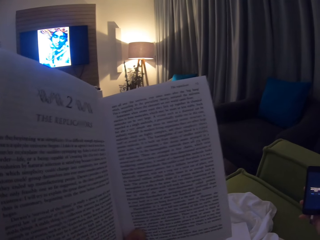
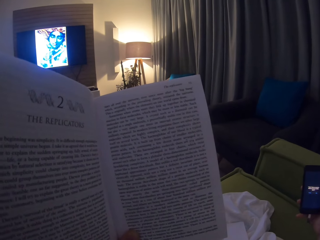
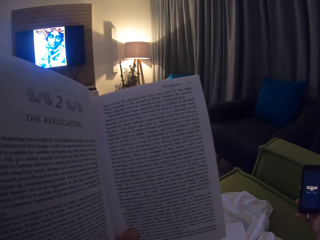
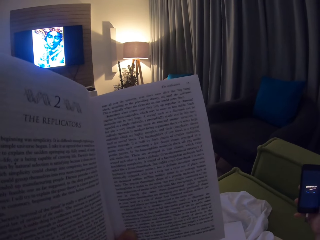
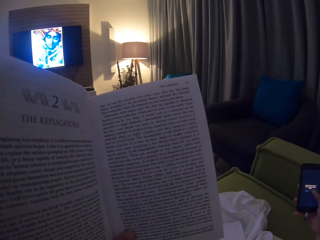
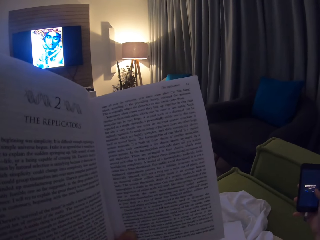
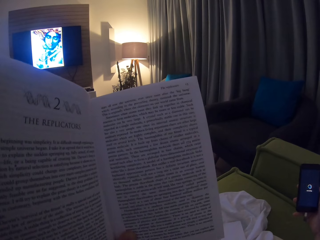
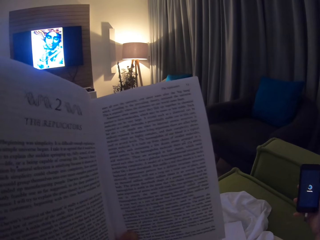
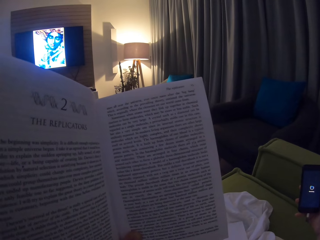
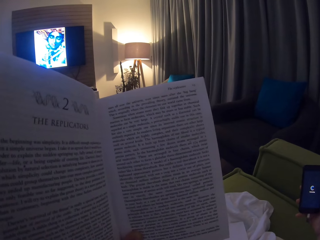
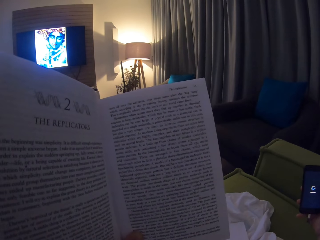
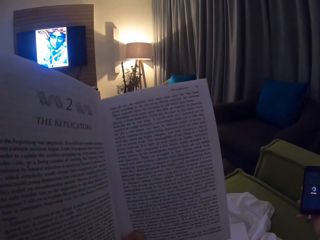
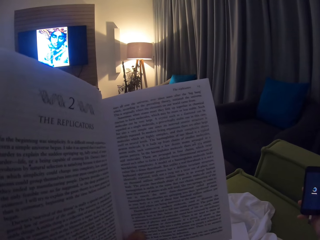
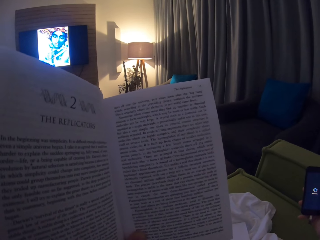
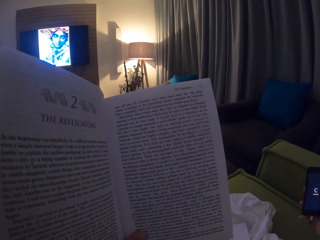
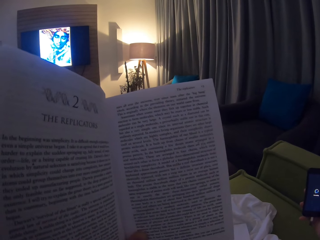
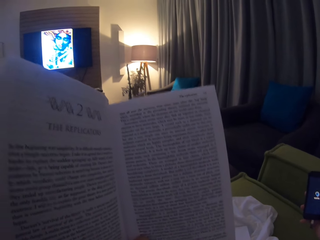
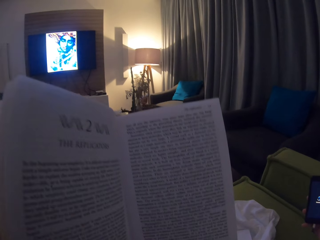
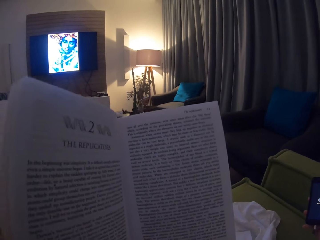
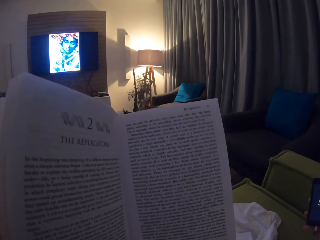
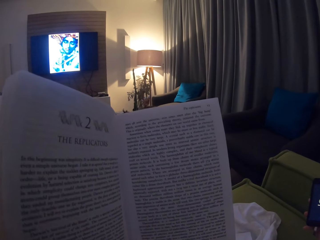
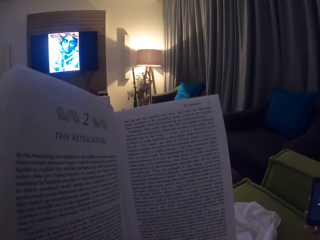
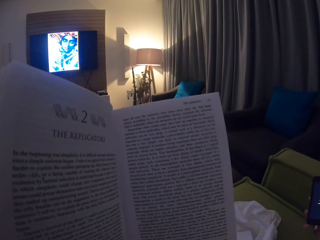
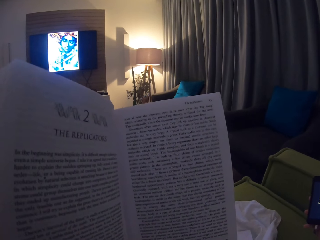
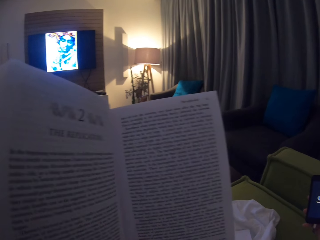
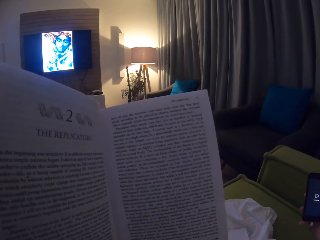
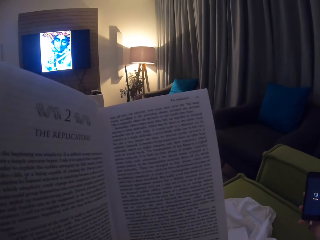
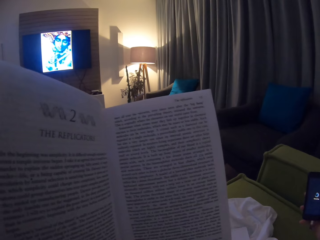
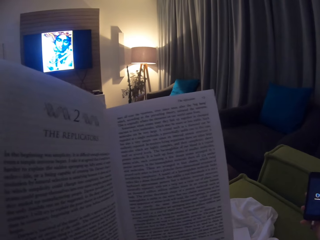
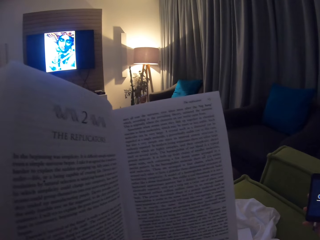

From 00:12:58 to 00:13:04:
The camera wearer scrolls the phone. They scroll the phone again.

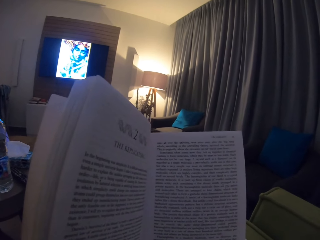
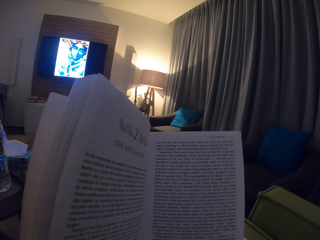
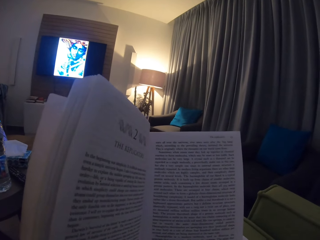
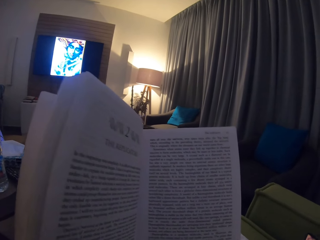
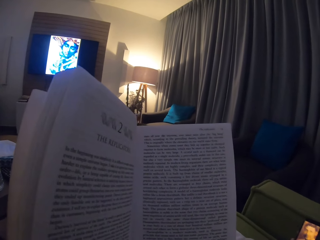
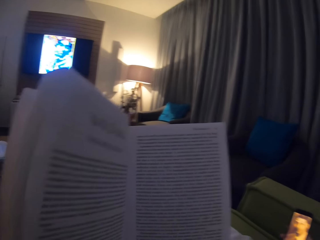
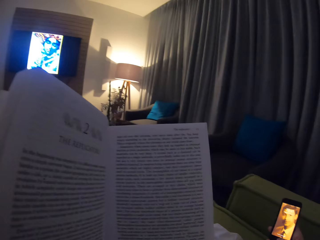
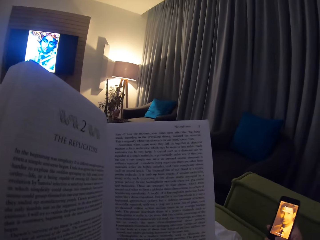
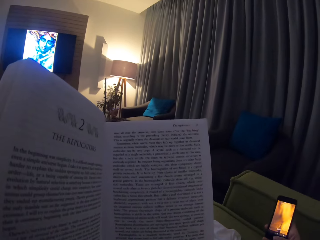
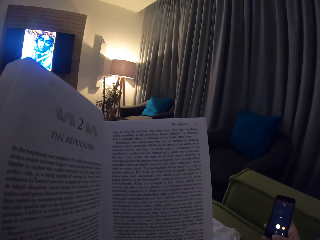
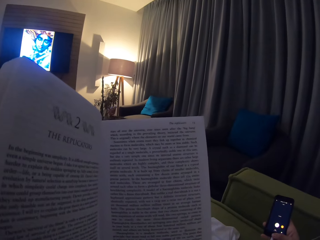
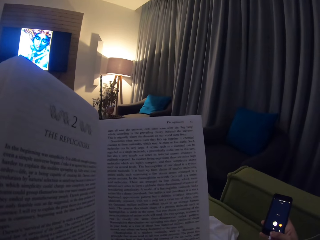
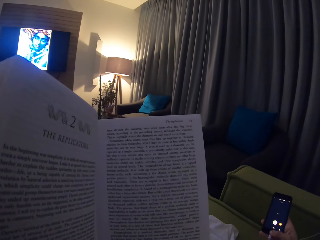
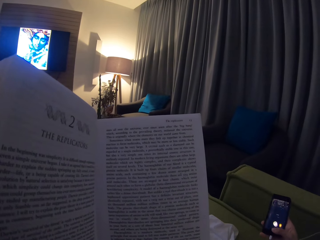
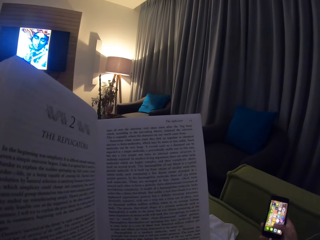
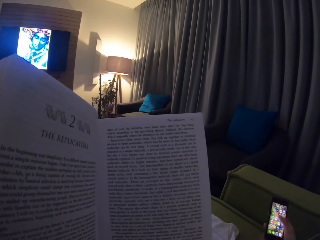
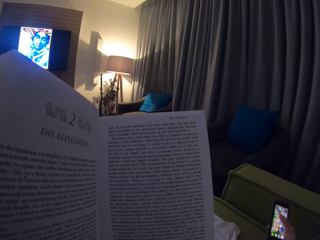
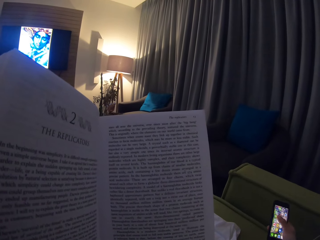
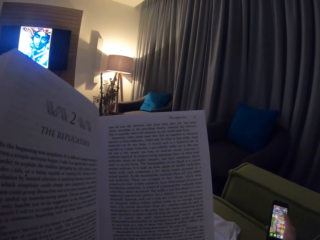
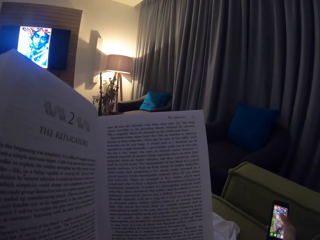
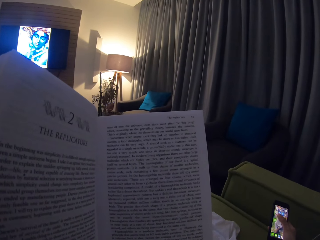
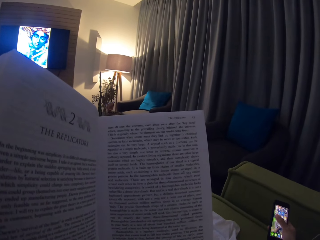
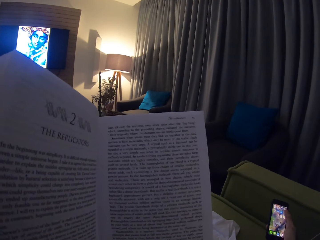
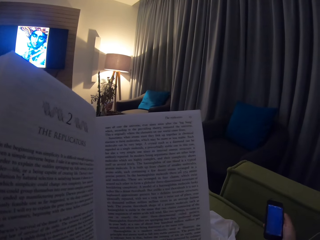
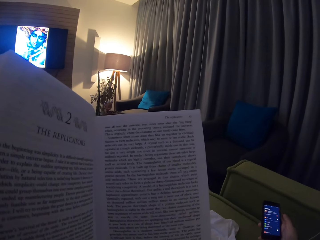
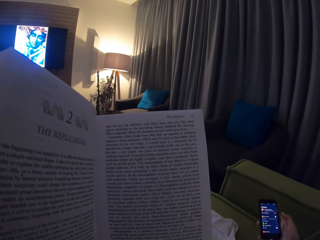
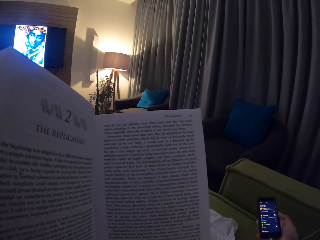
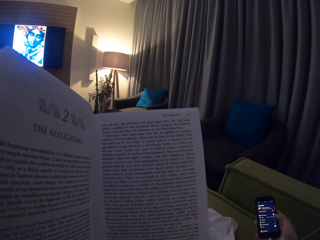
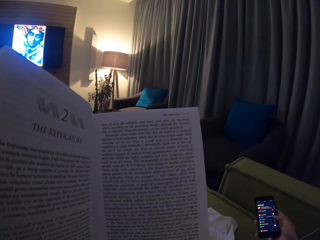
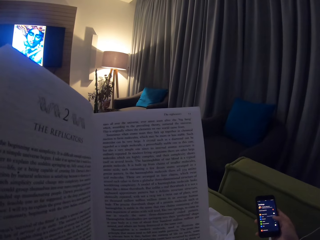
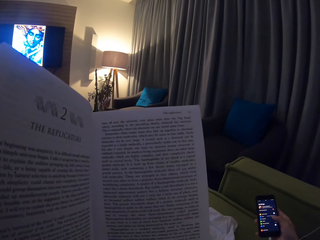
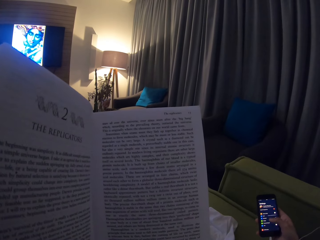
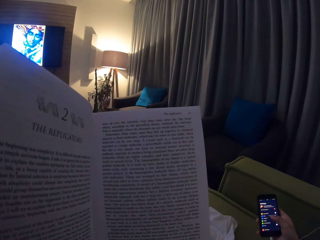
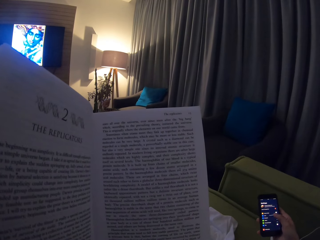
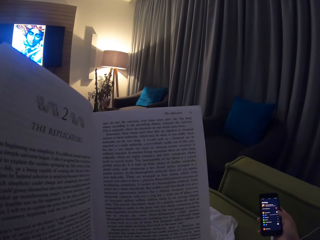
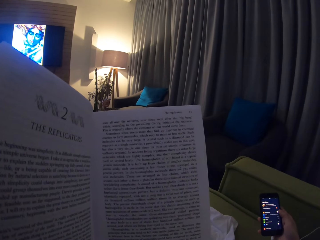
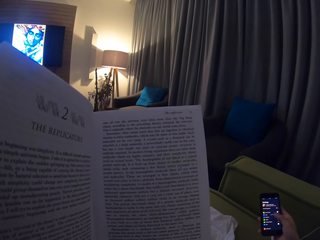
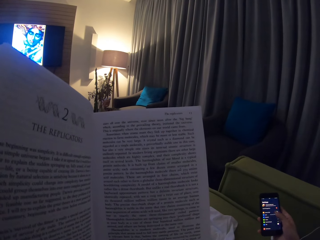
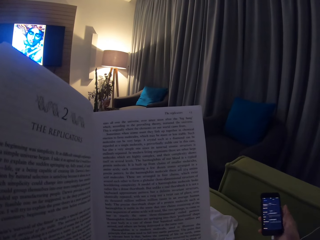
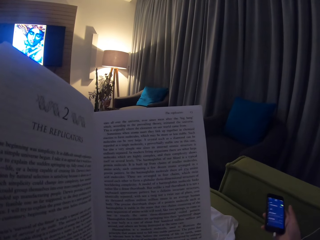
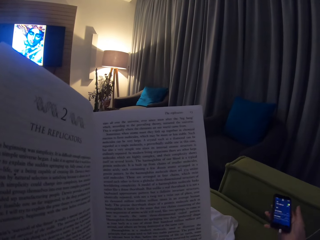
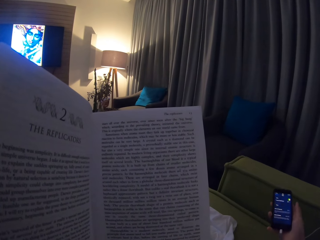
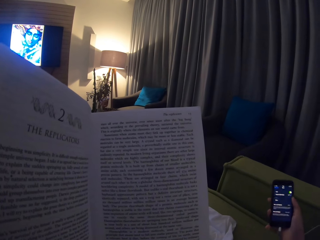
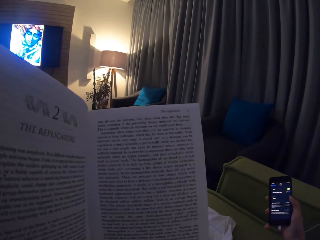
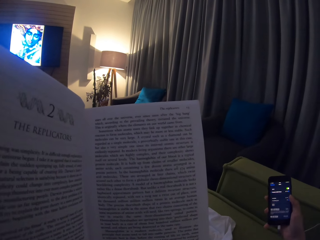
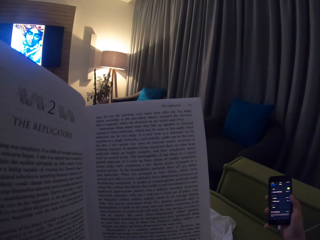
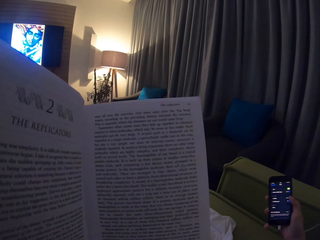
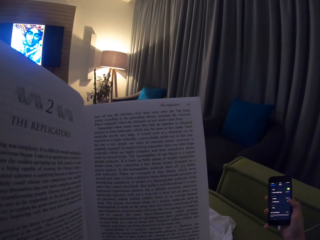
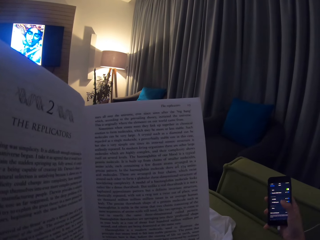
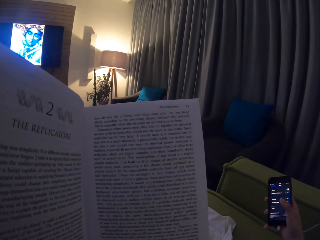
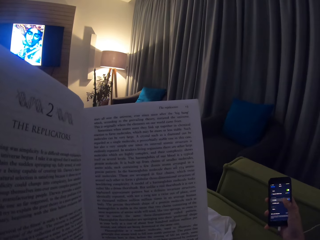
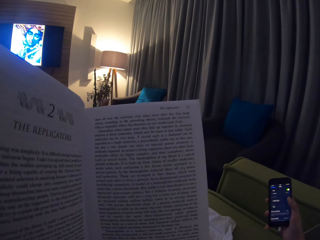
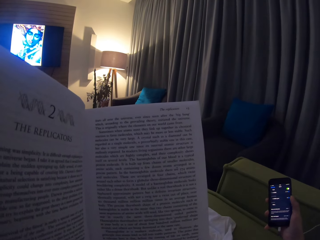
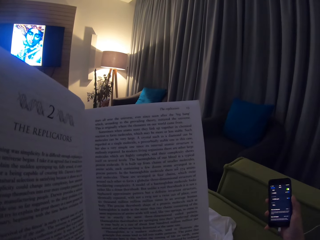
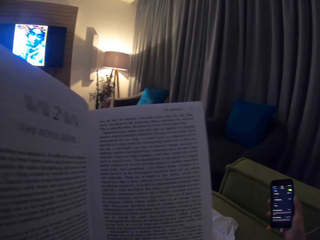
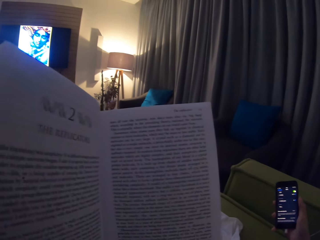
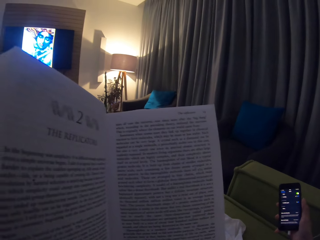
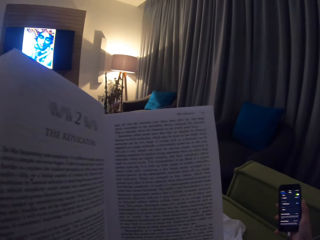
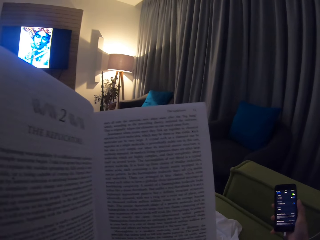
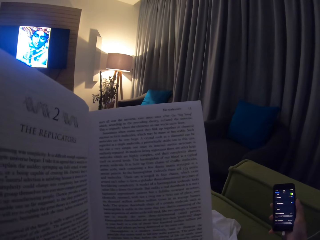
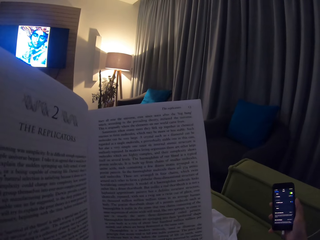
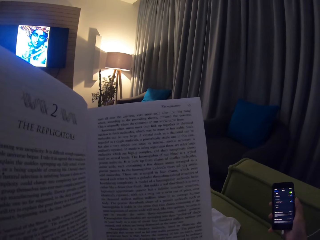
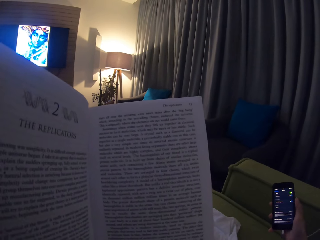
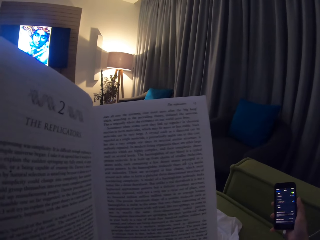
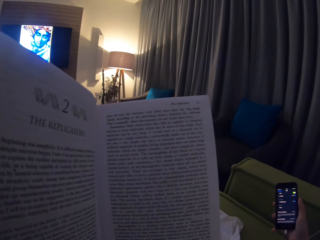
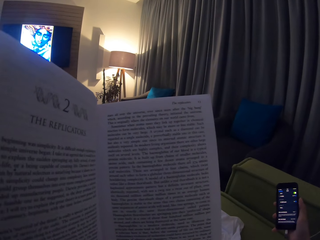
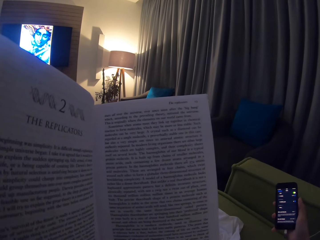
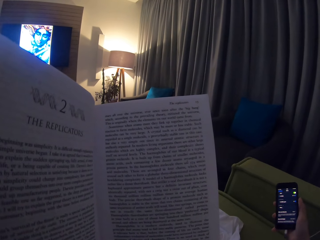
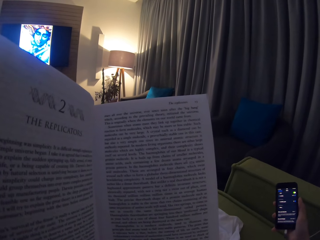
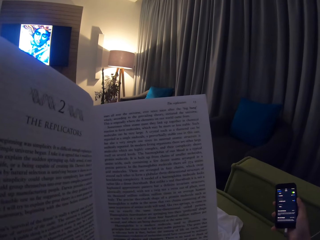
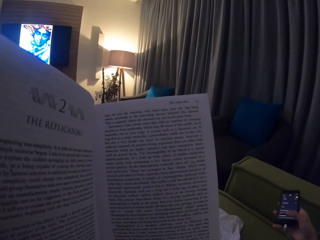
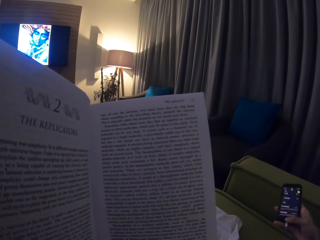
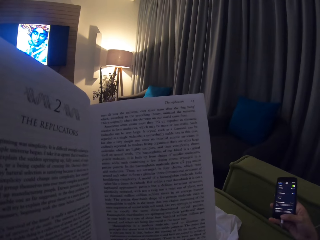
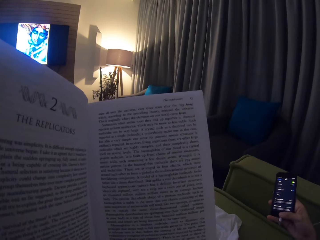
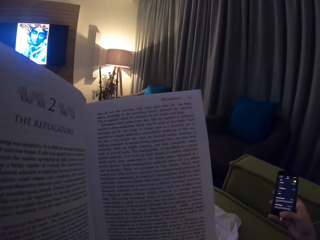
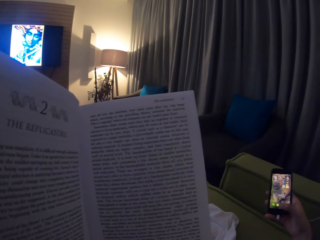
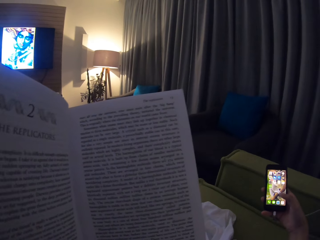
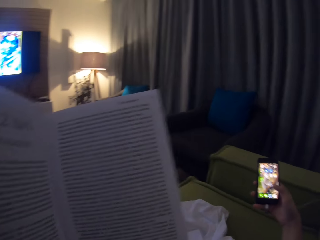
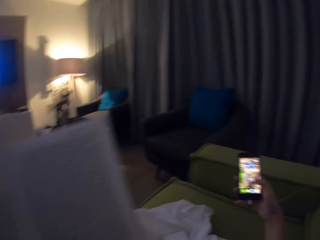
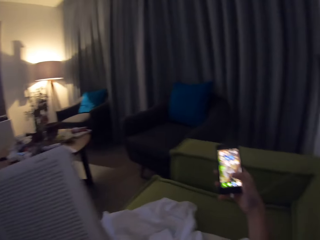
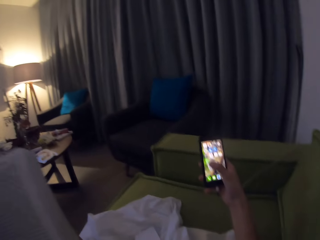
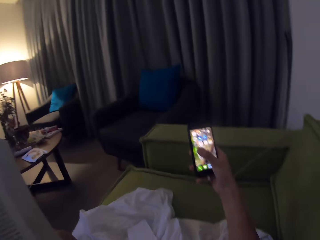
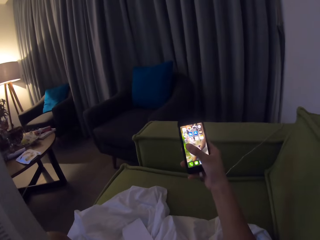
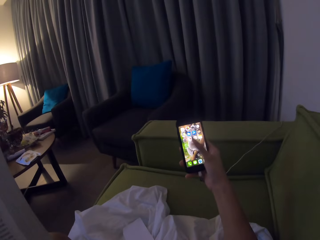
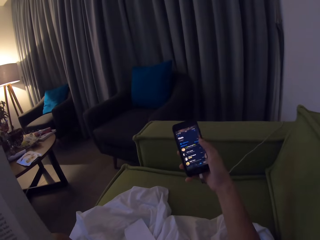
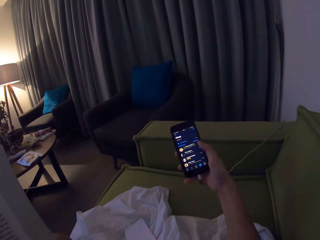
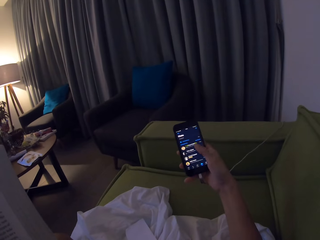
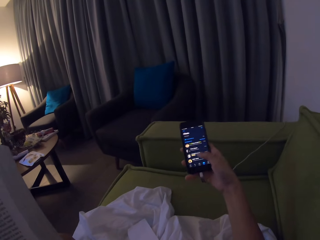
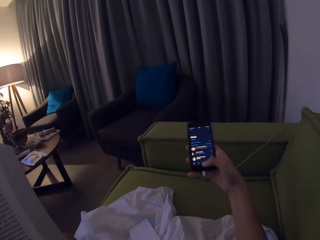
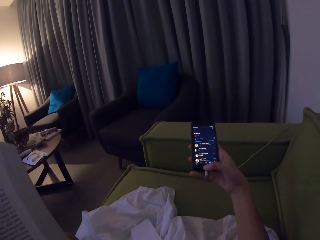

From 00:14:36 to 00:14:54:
The camera wearer picks up a phone. They operate the phone.
